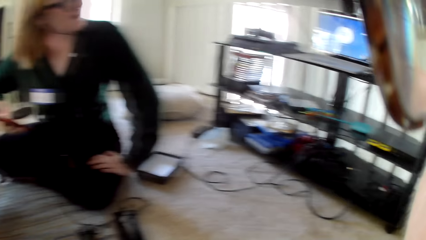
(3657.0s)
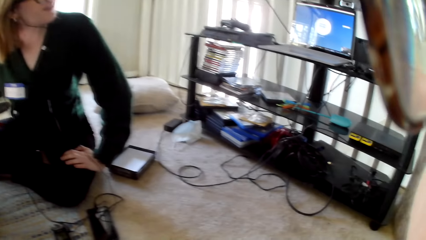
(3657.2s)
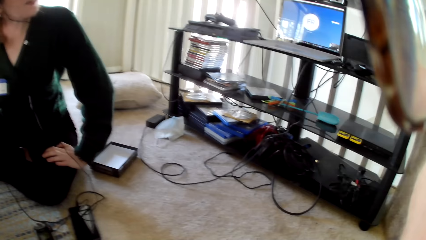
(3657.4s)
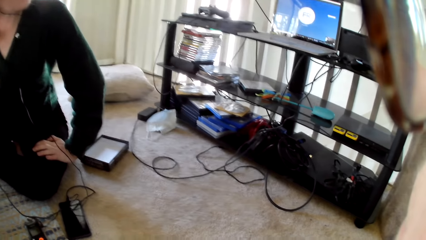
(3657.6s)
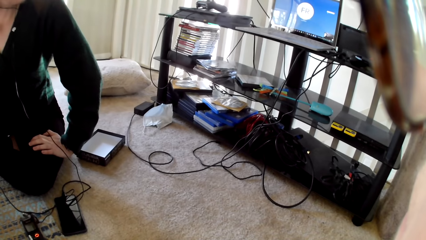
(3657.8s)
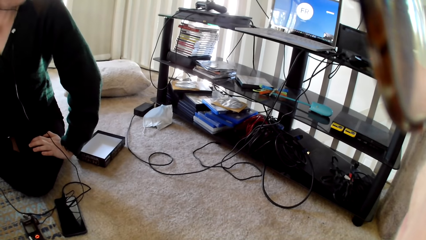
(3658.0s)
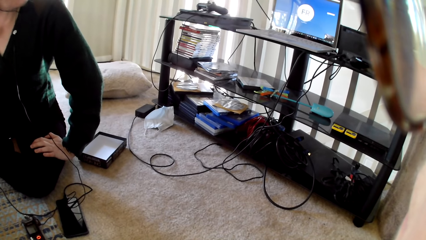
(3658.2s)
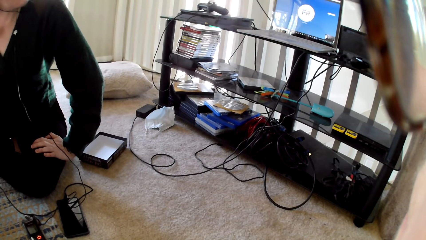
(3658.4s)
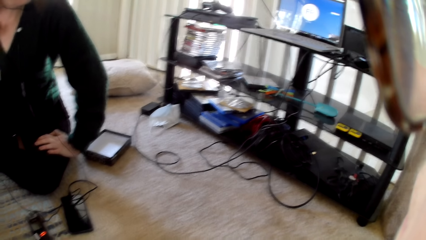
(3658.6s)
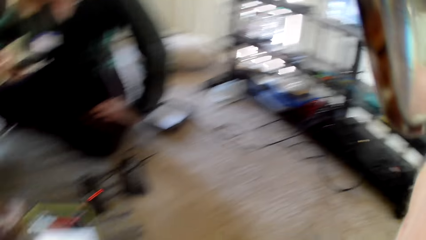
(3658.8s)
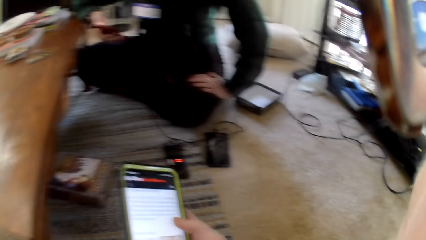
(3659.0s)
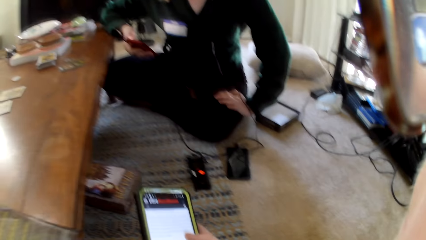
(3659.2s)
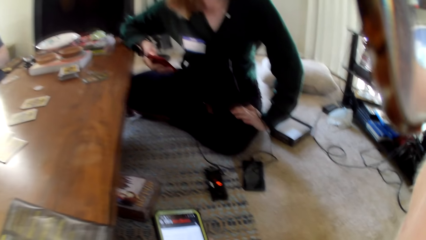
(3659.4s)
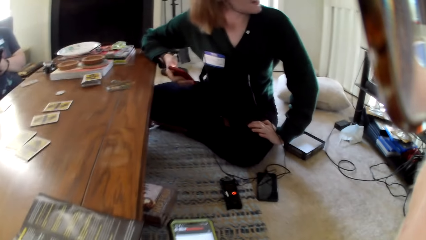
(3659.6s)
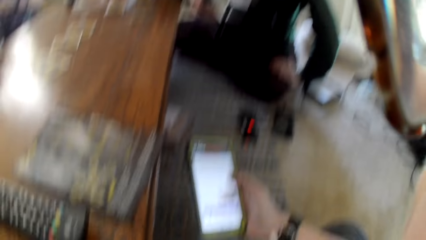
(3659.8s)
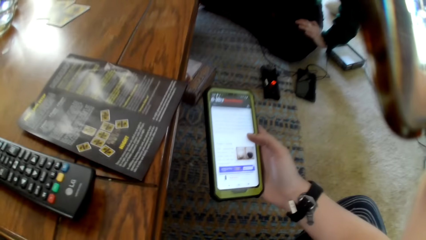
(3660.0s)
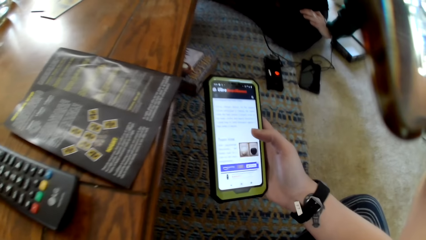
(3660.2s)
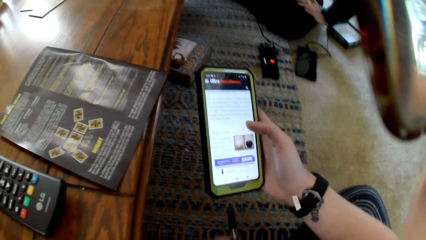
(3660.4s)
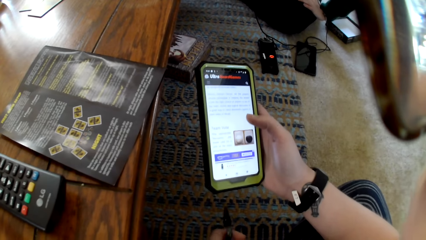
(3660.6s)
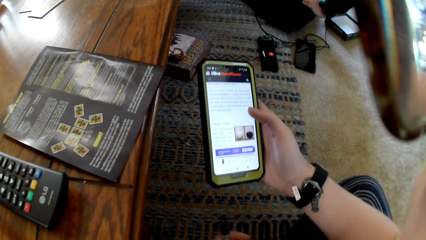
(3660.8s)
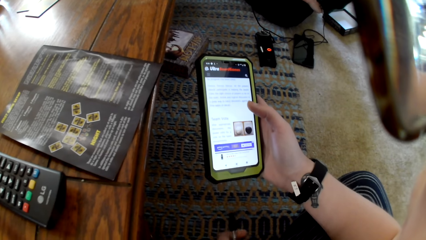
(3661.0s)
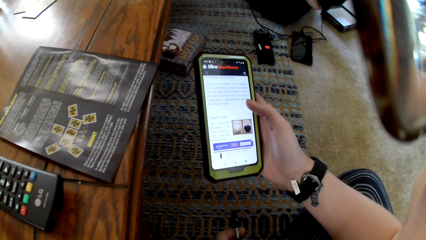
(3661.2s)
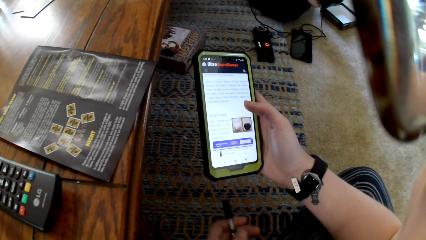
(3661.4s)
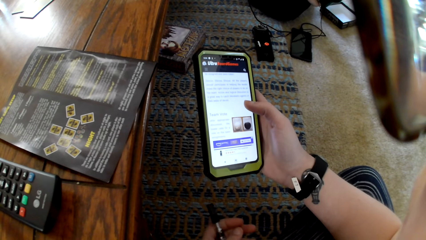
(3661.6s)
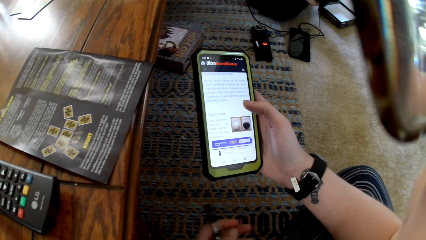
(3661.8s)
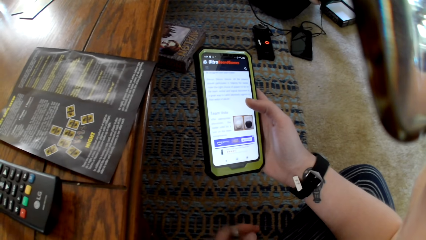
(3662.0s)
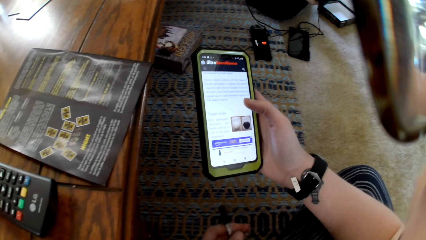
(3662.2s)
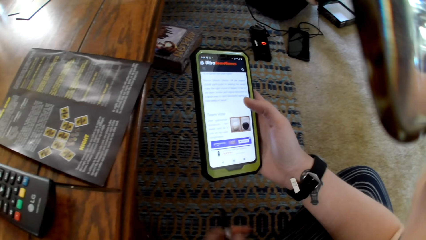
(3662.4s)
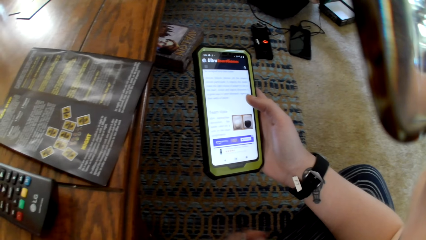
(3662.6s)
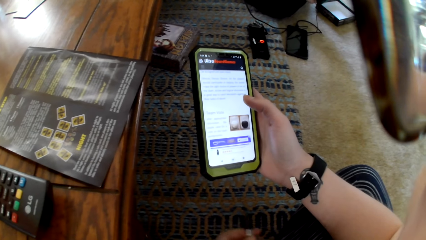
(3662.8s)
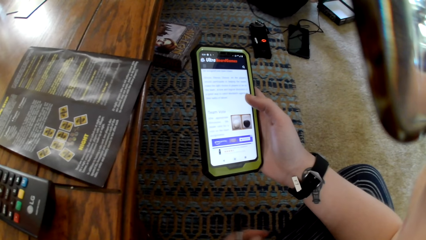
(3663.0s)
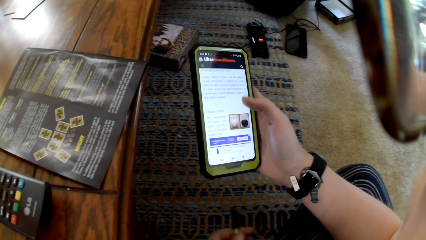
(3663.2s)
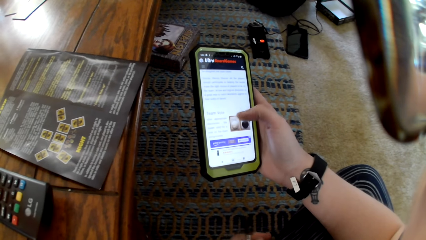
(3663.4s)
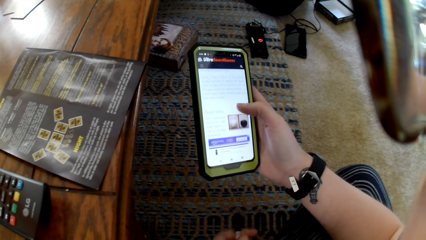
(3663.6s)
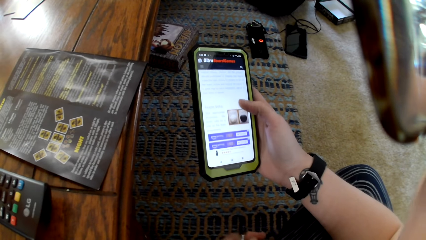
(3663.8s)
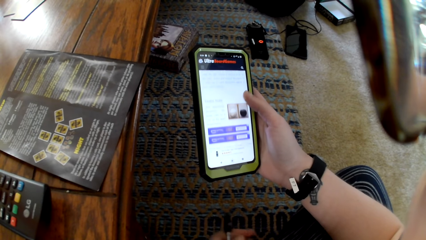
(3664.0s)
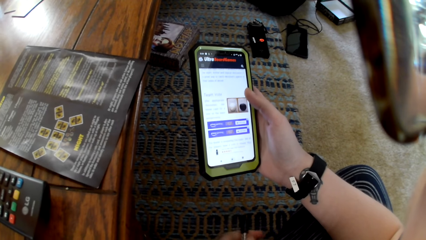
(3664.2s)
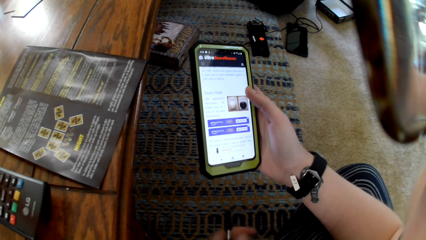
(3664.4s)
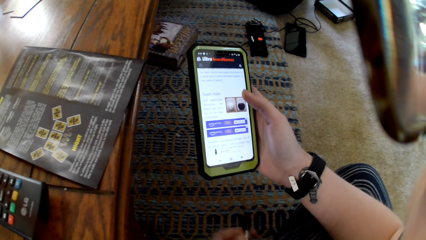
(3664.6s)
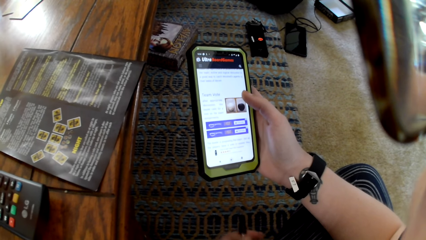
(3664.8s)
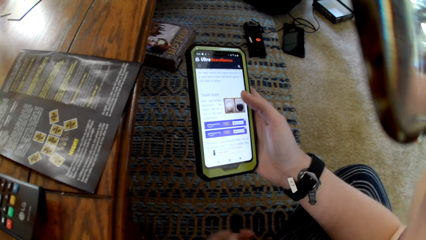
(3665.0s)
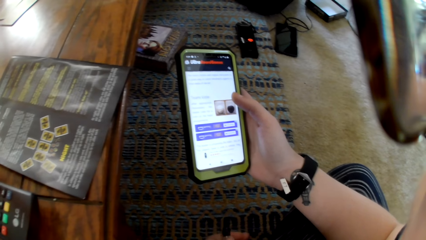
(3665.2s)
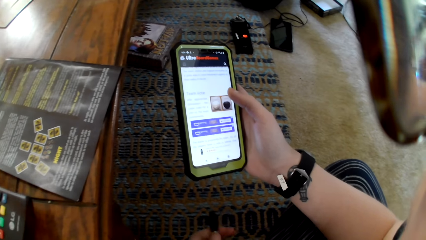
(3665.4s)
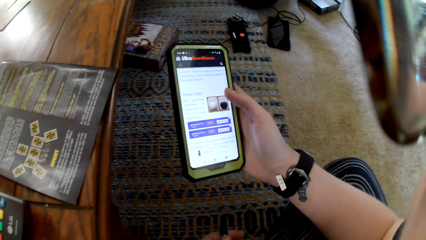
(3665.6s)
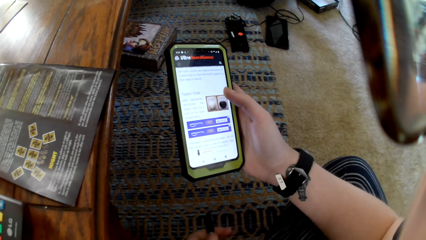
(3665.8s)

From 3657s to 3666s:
The camera wearer swipes on the phone.

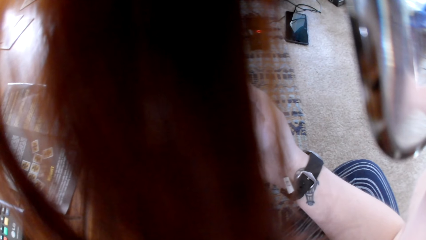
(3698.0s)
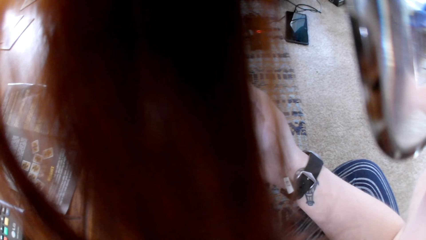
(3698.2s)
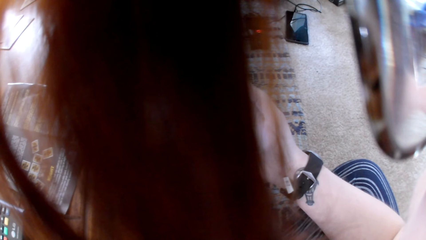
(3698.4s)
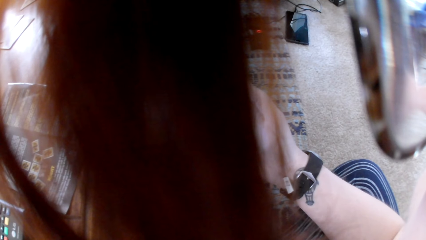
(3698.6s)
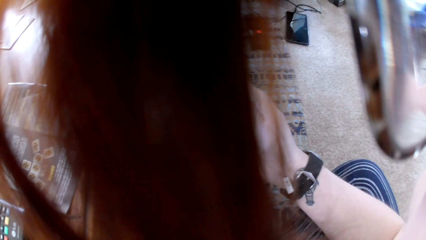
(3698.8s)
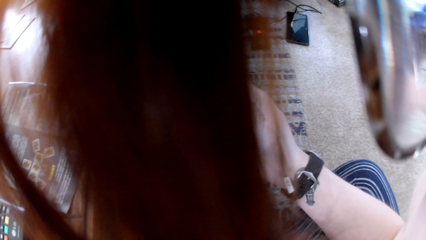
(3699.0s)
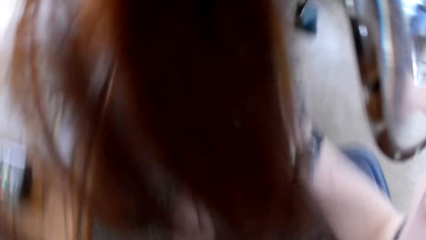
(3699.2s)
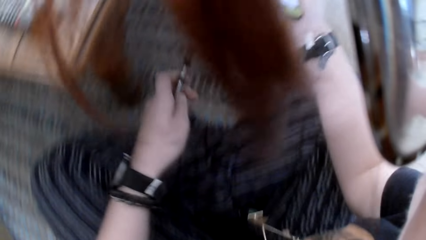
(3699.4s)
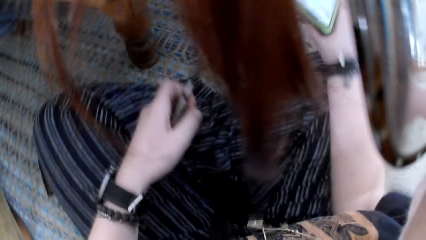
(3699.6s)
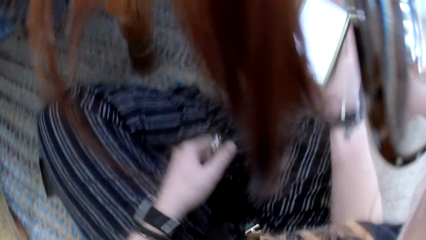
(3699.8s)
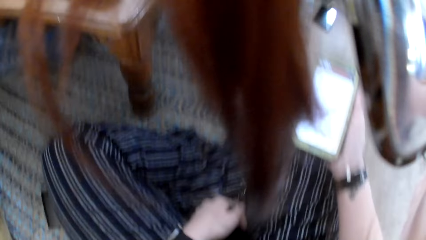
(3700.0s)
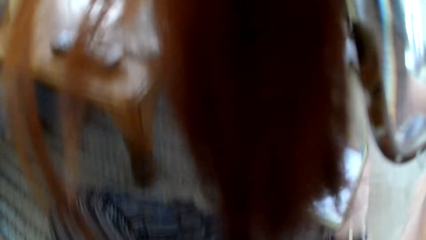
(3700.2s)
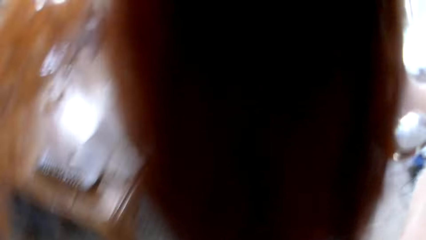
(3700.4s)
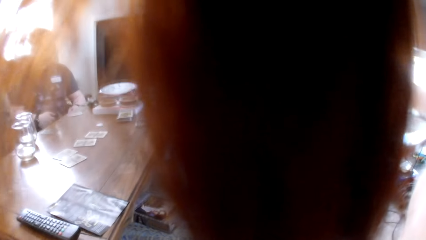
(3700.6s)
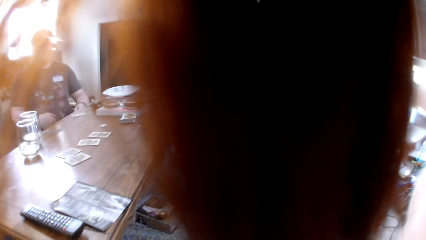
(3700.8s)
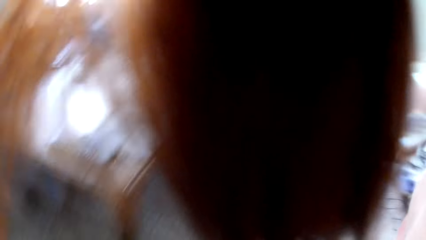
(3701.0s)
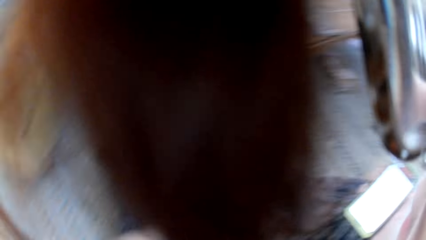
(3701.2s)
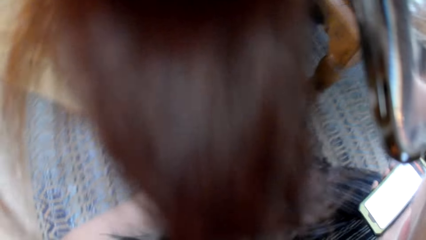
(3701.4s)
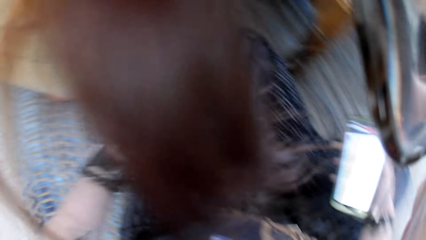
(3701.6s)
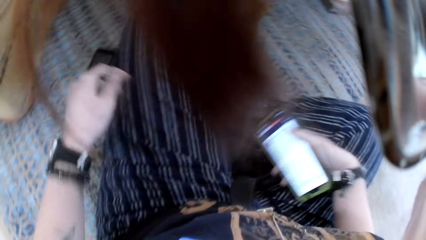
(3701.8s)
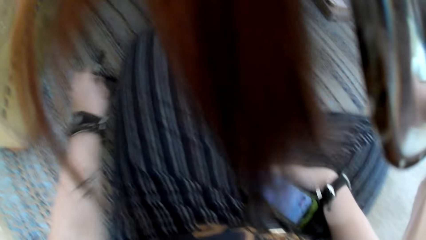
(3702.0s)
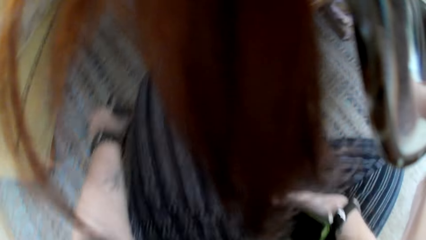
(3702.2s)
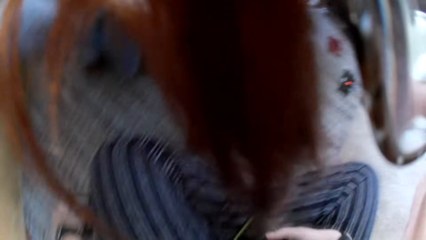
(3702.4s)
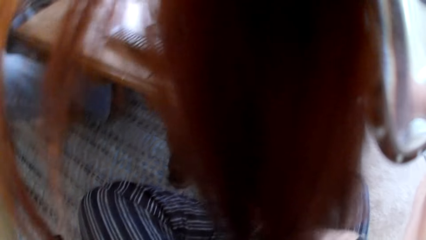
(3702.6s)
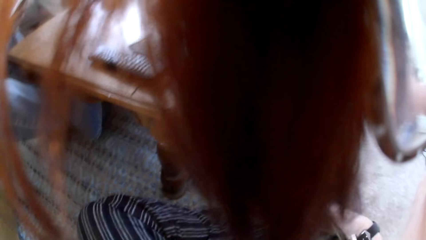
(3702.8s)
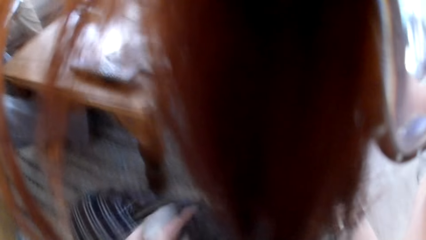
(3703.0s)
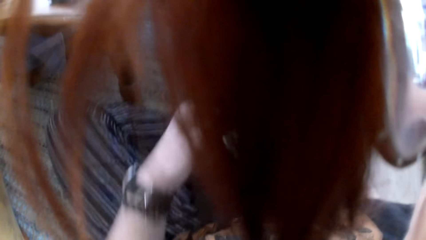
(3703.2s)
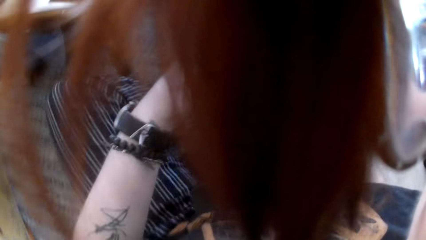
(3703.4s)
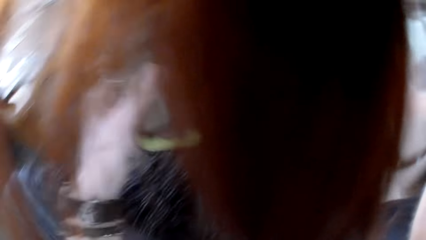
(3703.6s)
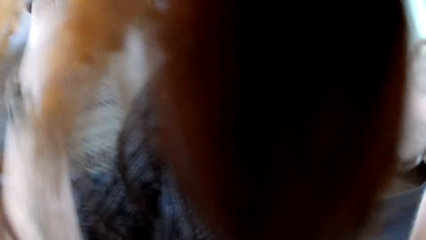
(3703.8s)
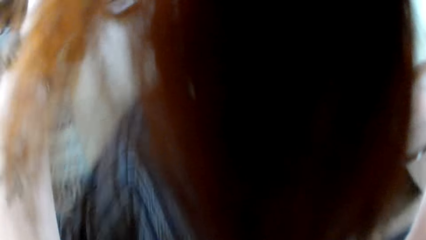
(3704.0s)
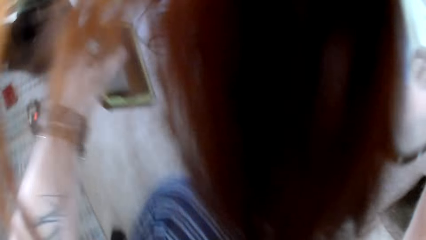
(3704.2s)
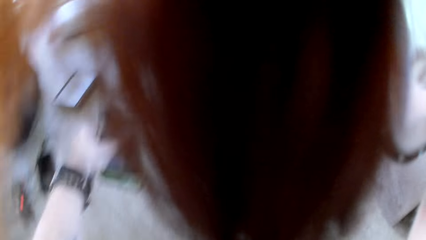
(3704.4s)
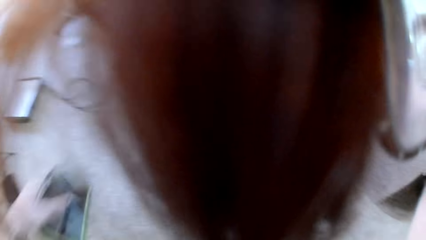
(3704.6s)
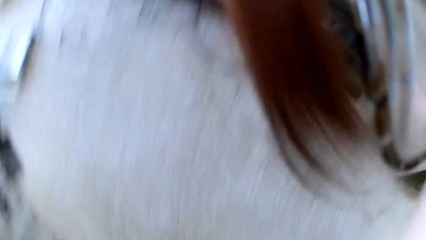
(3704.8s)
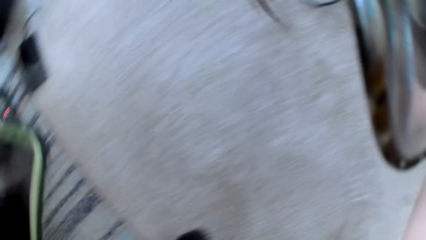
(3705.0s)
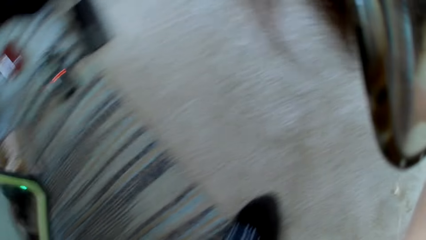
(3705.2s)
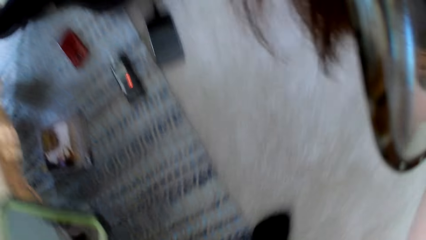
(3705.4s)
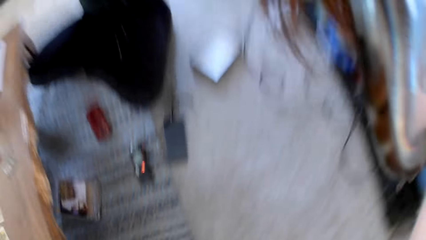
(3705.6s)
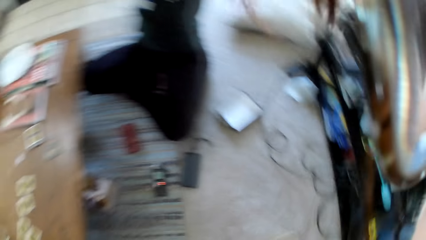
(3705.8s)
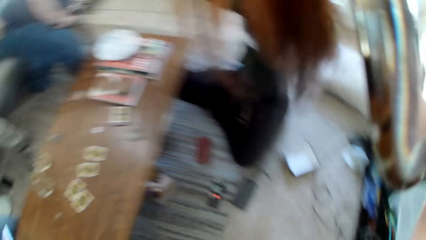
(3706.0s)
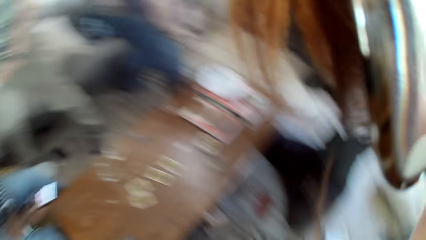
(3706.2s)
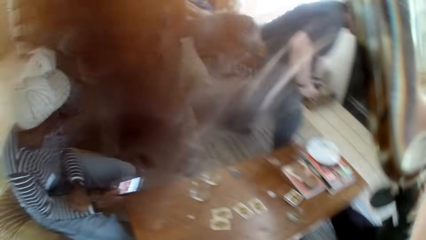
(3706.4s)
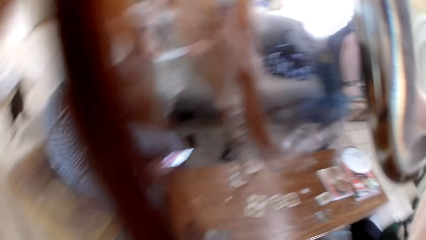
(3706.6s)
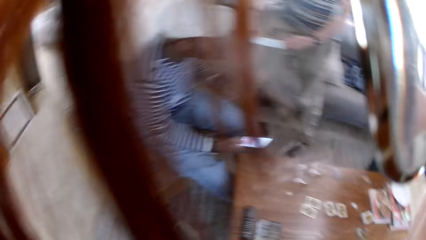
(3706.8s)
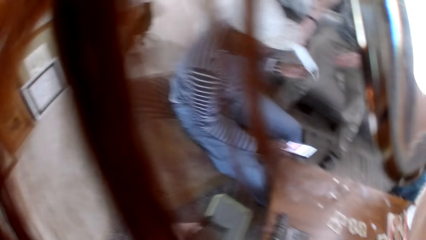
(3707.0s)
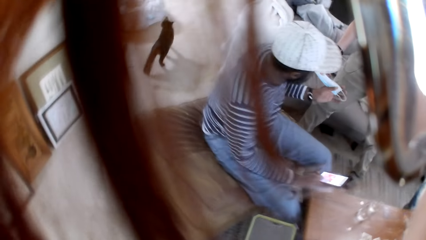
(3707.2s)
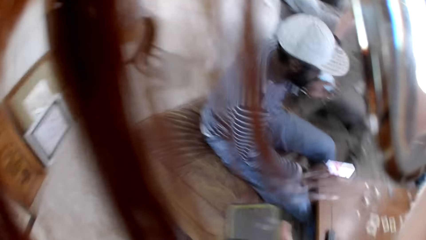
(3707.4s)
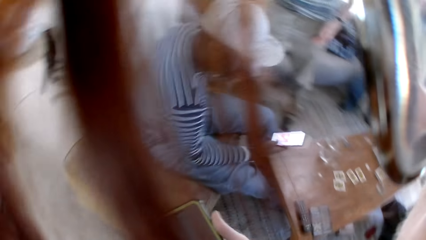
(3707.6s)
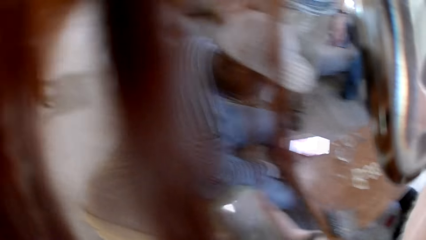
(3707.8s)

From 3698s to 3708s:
The camera wearer pulls his hand on the back. He holds the phone. He stands up. A man holds a phone.
